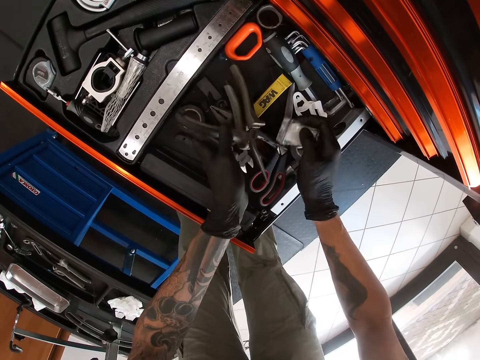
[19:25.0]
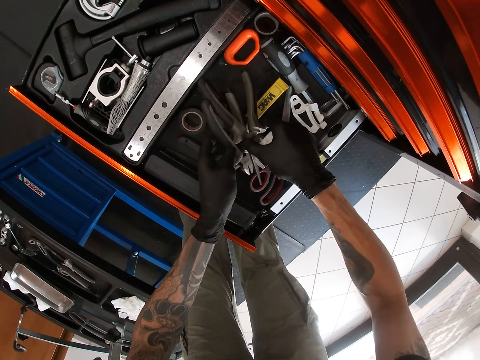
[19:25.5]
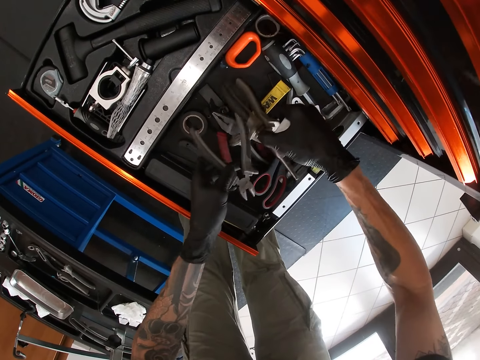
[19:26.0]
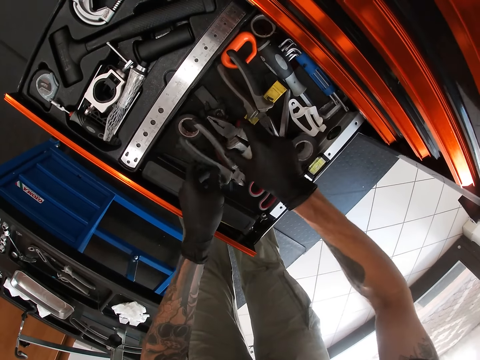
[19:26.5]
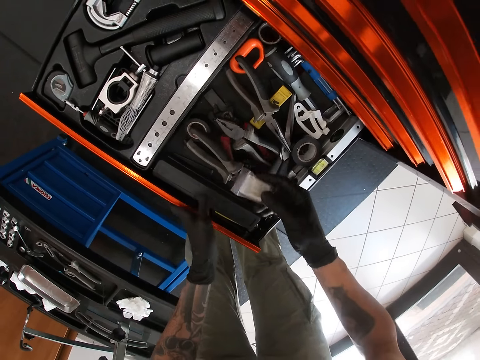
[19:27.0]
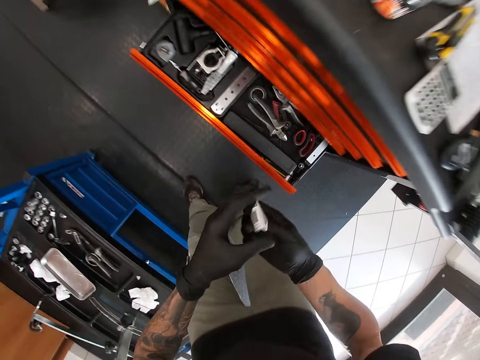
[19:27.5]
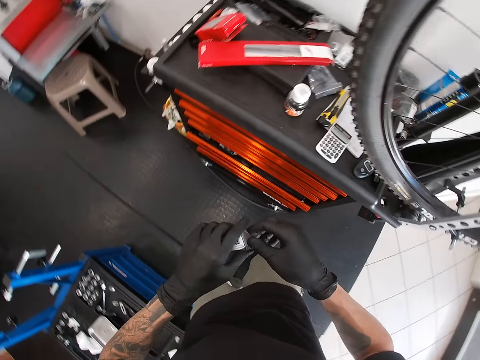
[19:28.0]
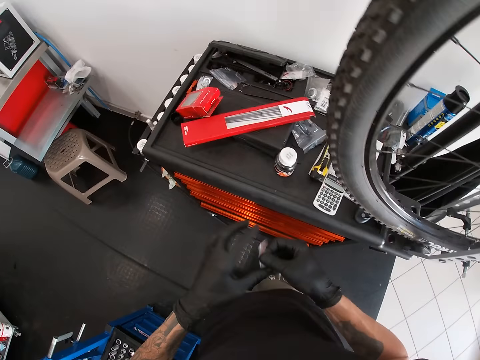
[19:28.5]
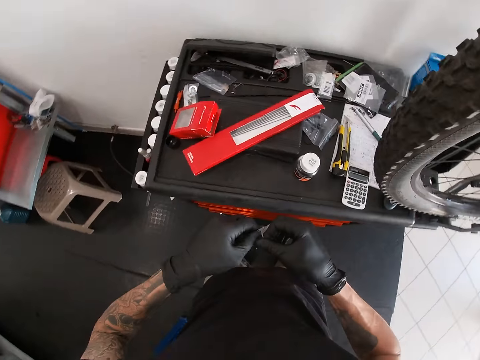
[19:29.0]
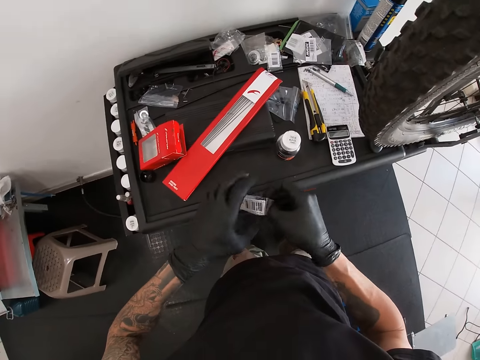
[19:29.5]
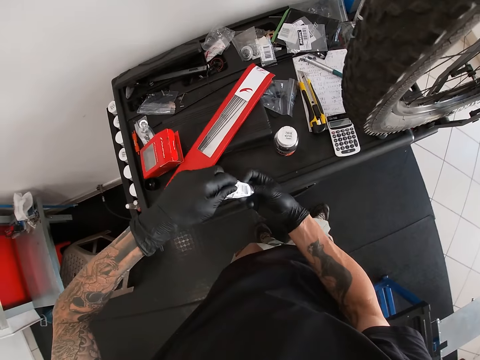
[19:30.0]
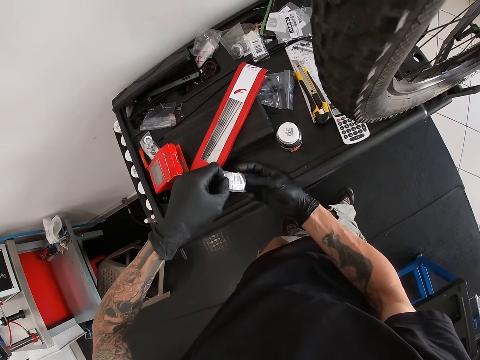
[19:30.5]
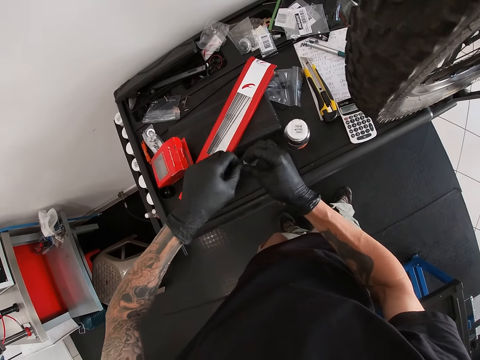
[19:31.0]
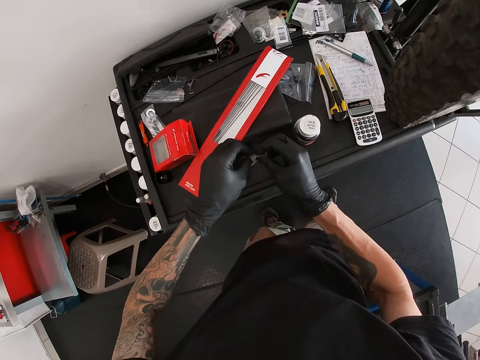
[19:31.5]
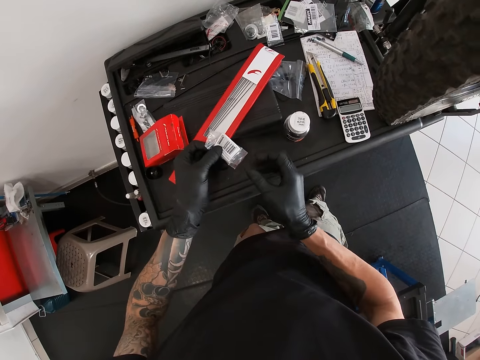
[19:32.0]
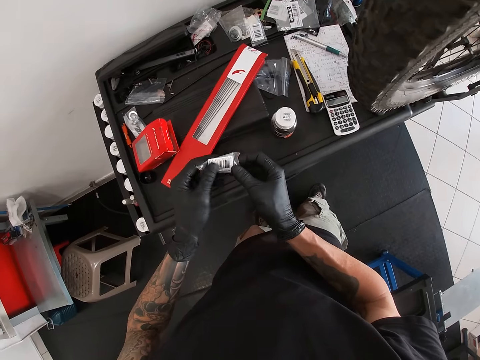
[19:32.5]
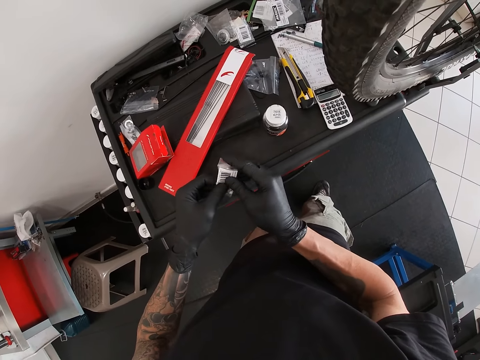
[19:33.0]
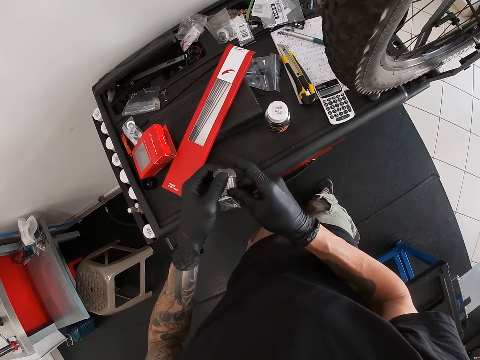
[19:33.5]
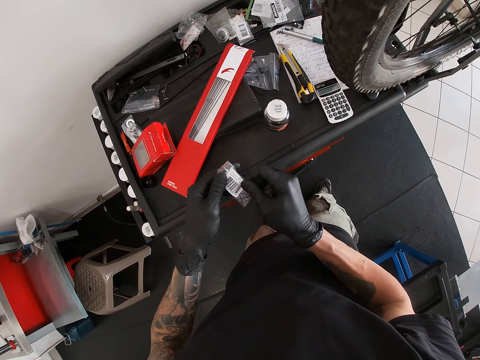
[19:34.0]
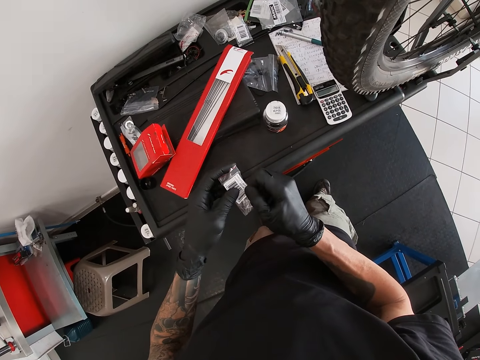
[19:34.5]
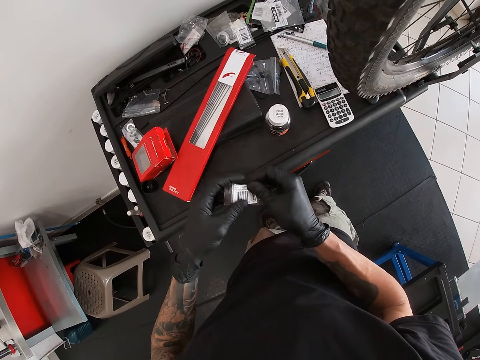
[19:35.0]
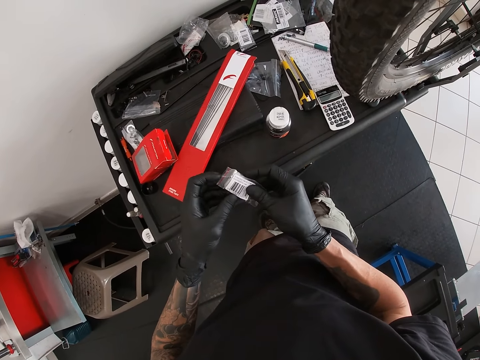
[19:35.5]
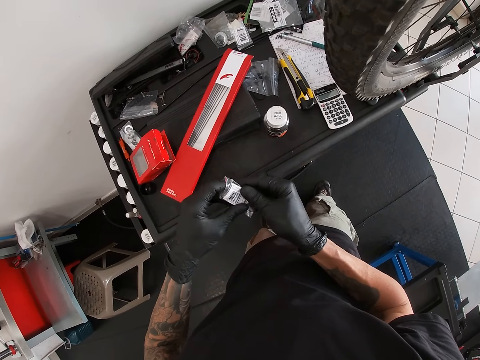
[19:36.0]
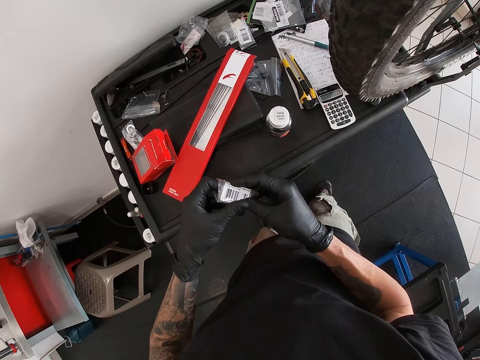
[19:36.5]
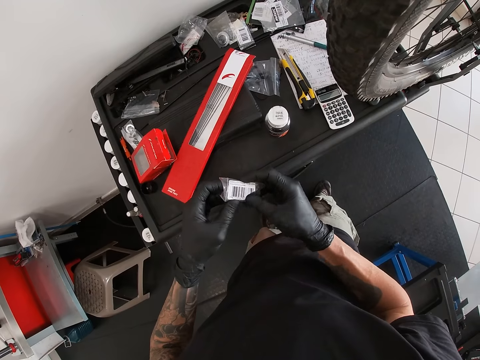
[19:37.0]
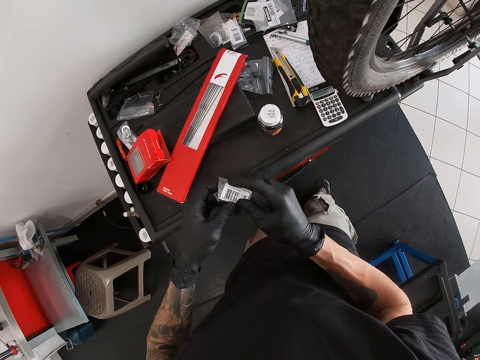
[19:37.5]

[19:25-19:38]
The camera wearer passes one of the pliers in his left hand to his right hand. He drops the plier in his left hand in the workbench drawer, drops the plier in his right hand in the workbench drawer. He closes the workbench drawer with his left hand. He passes the pack or paper of rubber clips in his right hand to his left hand. He opens the pack of rubber clips with both hands. He removes a rubber clip with his left hand from the pack of rubber clips in his right hand.

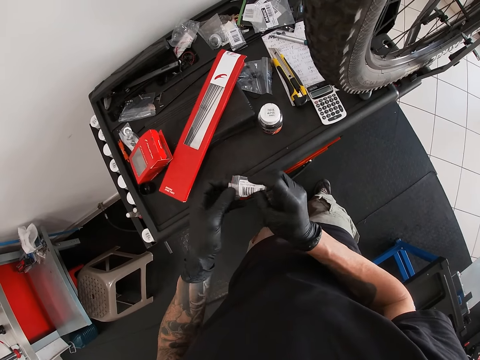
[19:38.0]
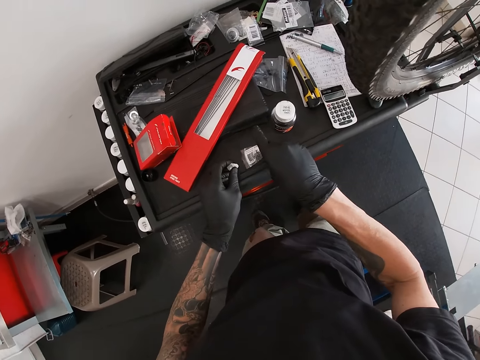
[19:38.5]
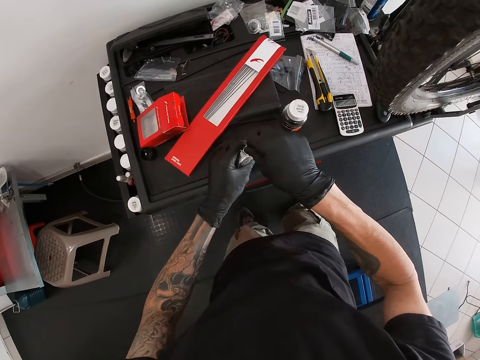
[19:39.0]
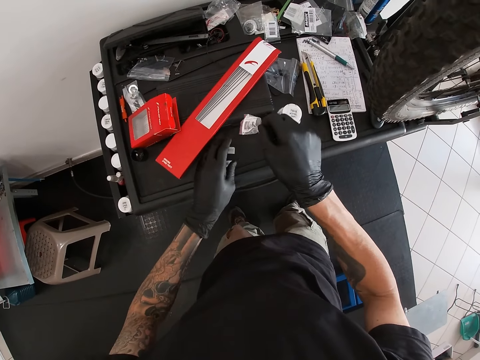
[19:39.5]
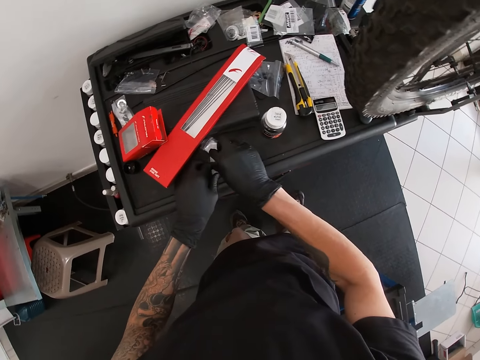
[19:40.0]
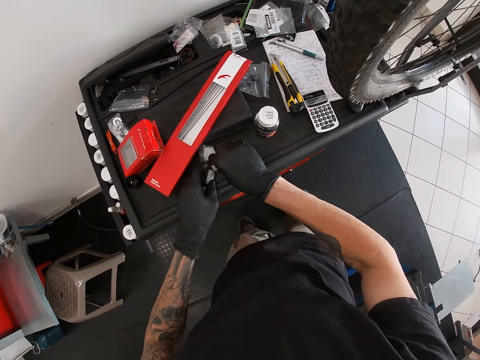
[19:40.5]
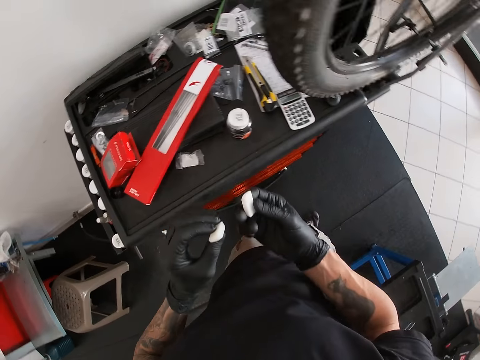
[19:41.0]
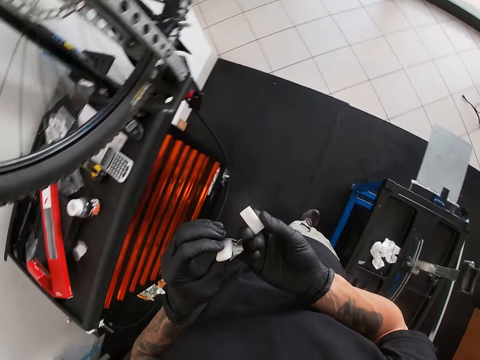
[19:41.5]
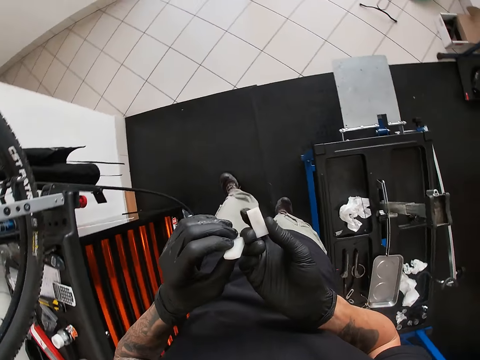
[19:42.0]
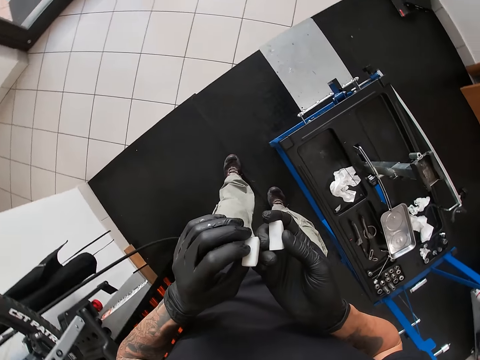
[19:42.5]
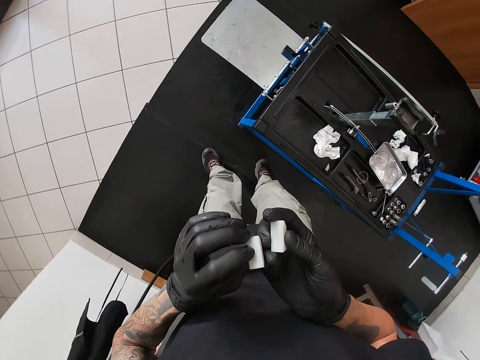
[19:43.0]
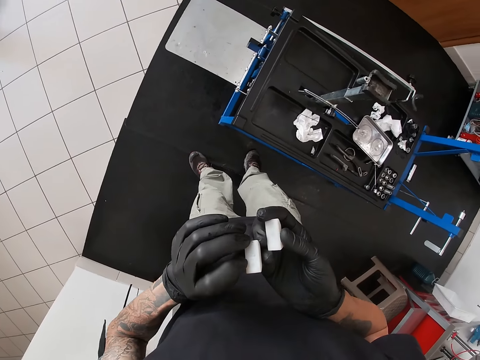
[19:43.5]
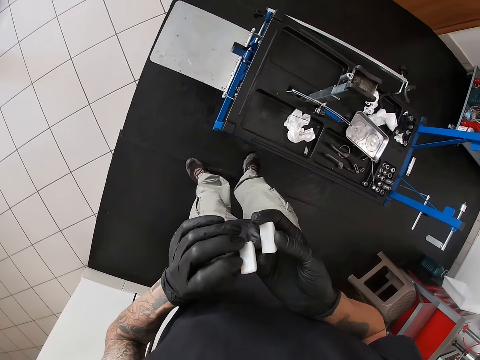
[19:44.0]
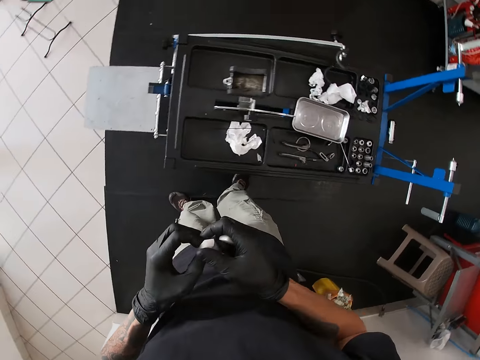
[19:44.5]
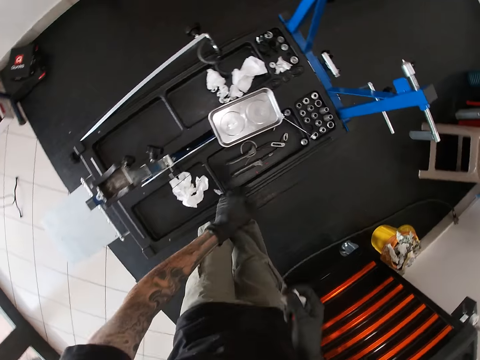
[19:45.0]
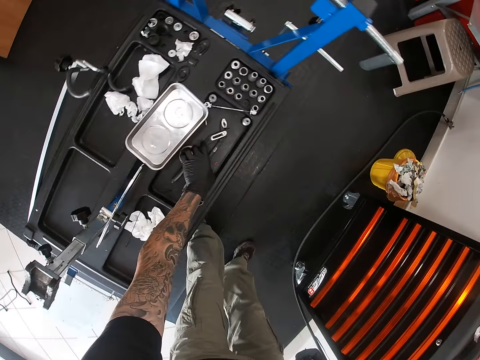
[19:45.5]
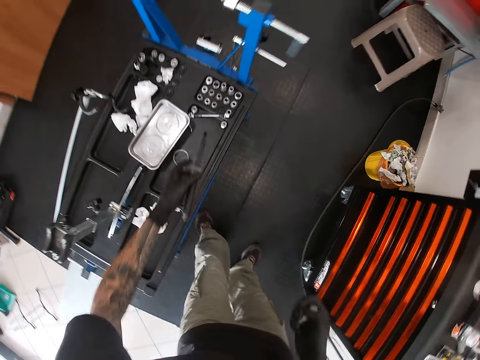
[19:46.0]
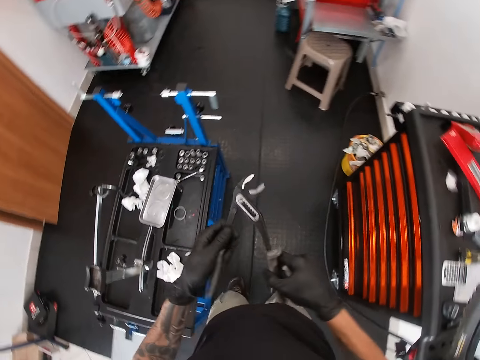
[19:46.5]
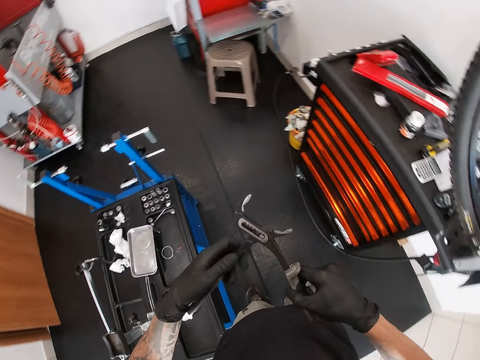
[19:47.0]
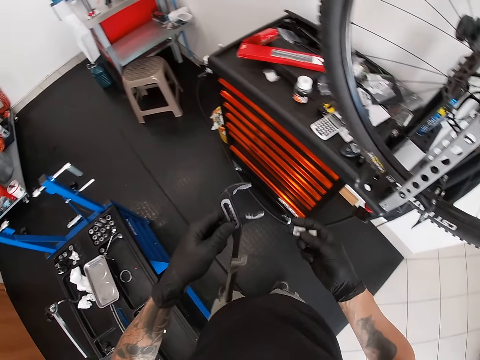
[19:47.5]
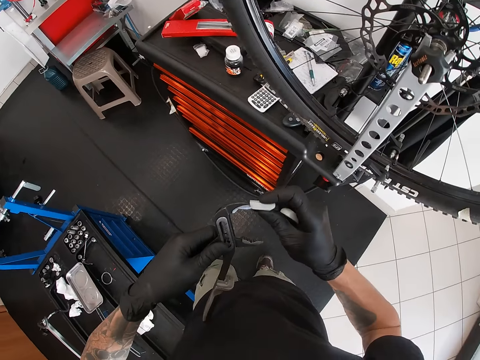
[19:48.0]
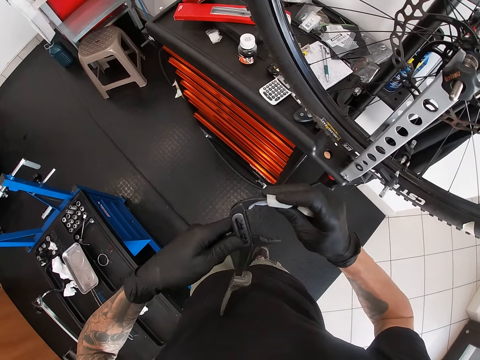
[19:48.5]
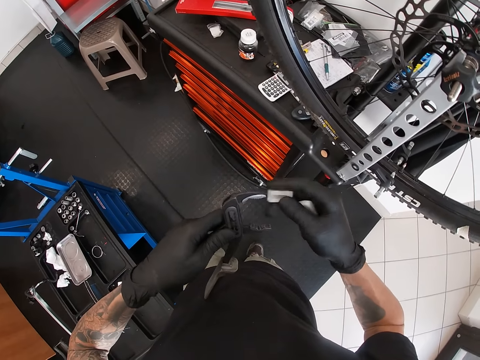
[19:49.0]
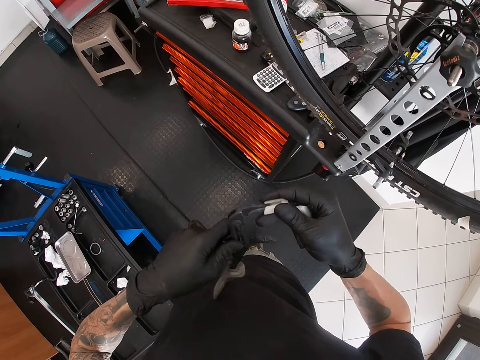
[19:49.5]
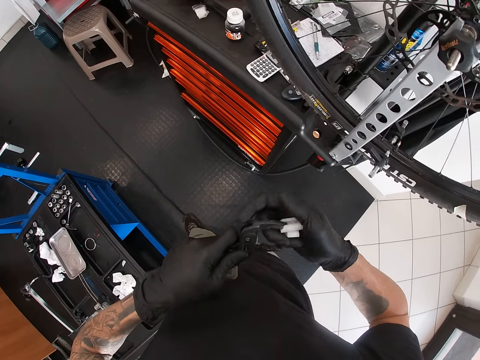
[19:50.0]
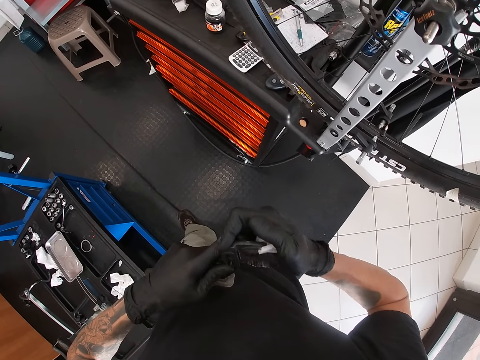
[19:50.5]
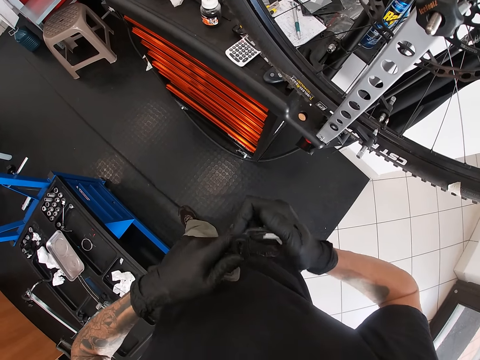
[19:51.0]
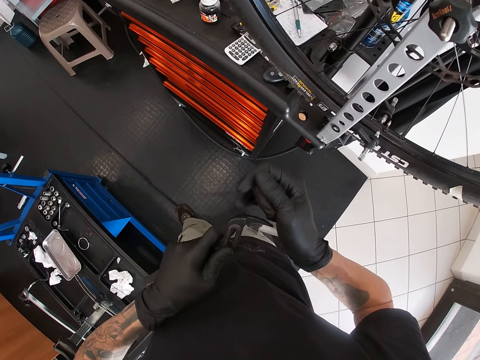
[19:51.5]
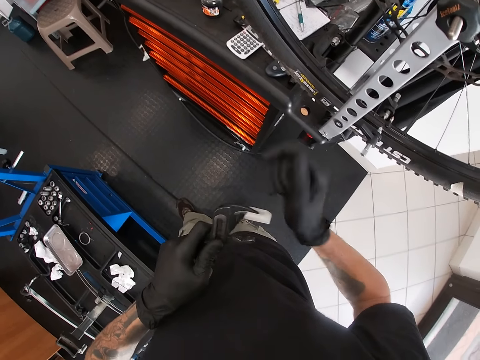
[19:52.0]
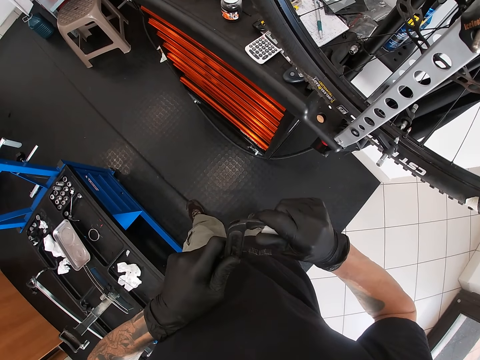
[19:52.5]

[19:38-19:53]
The camera wearer drops the rubber clip in his left hand on the workbench. He turns the pack of rubber clips in his right hand on the workbench. He picks up the rubber clip from the workbench with his left hand. He drops the paper. He picks up the rubber clip from the workbench with his right hand. He moves. He passes the rubber clip in his left hand to his right hand. He picks up the tyre seating tool with his left hand from the workbench. He holds the tyre seating tool with both hands. He fixes one of the rubber clips in his right hand on the tyre seating tool in his left hand.
